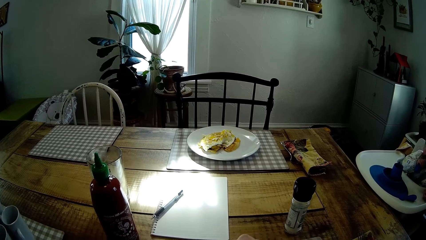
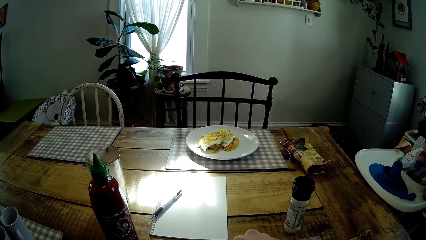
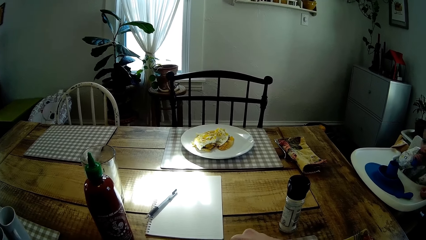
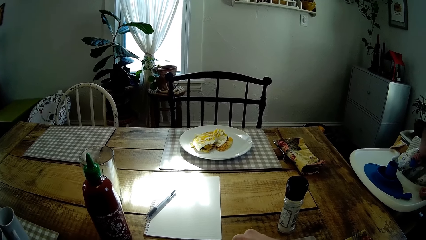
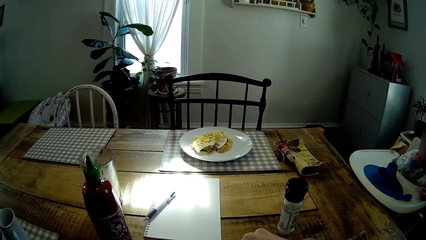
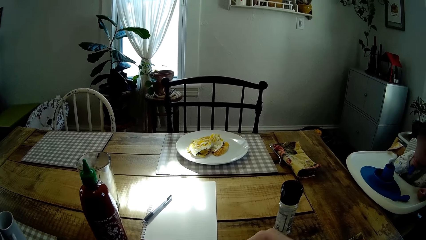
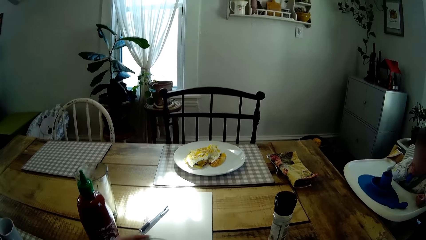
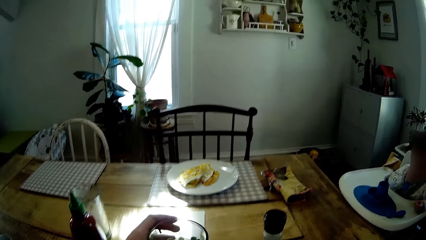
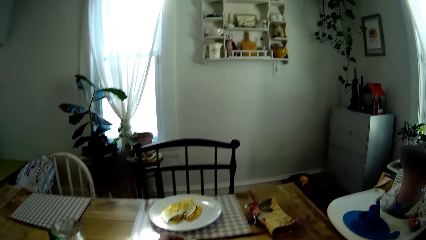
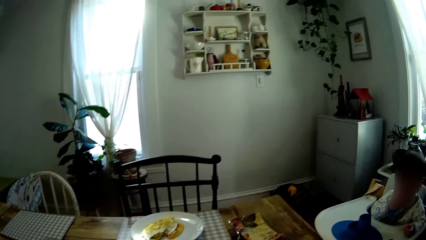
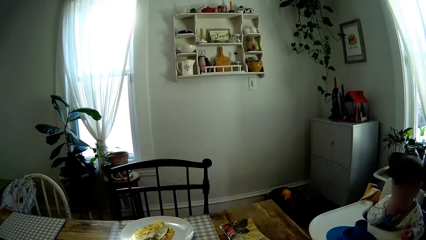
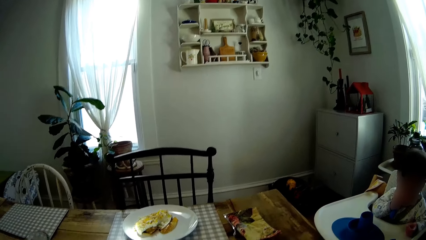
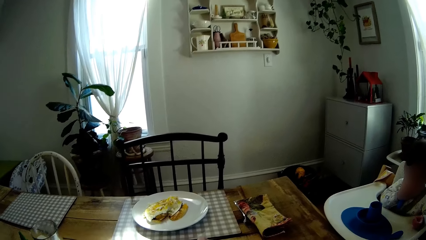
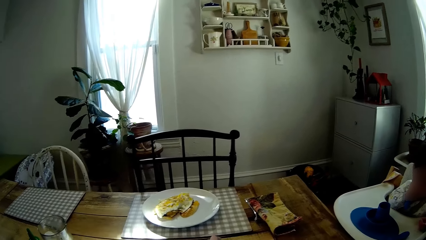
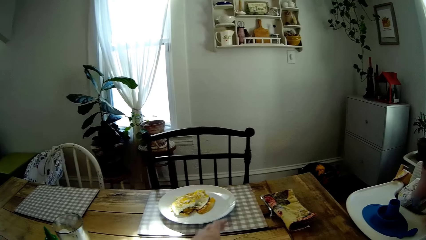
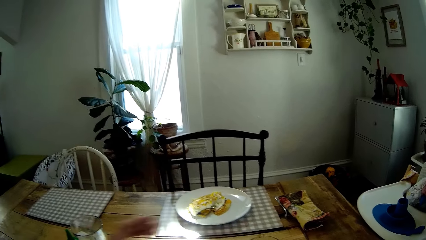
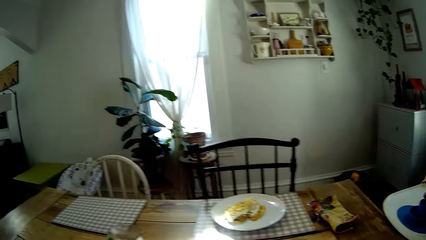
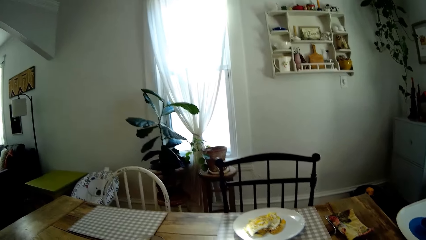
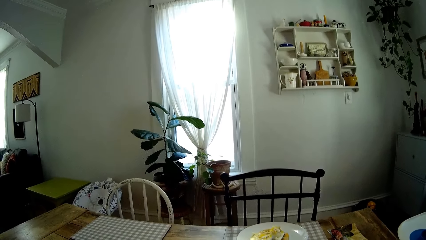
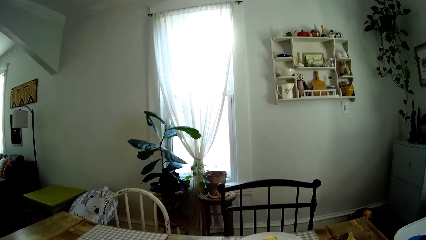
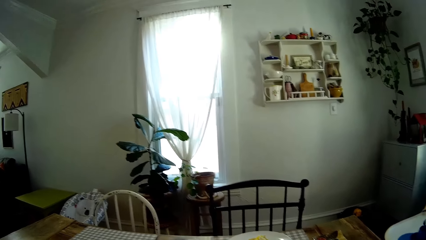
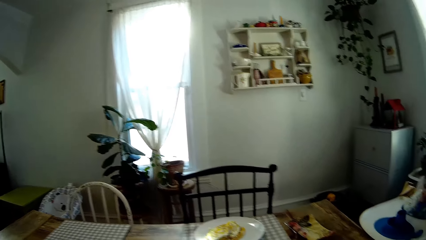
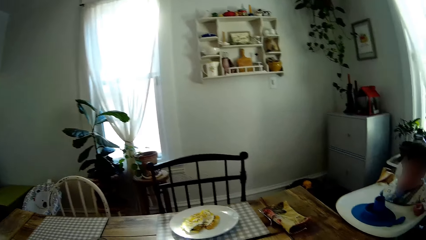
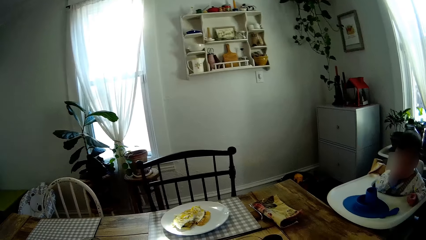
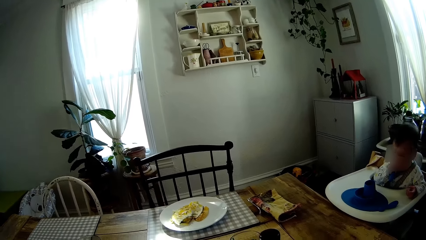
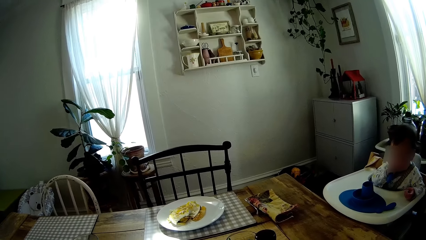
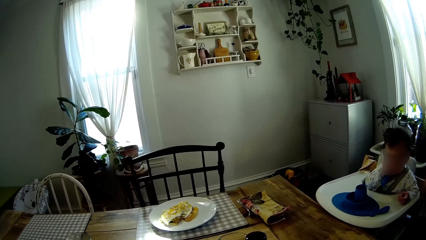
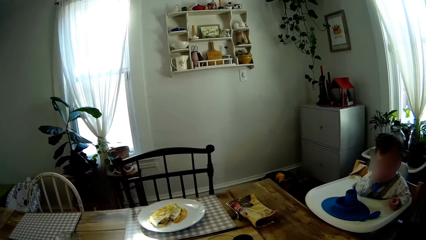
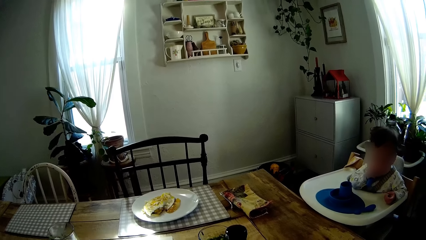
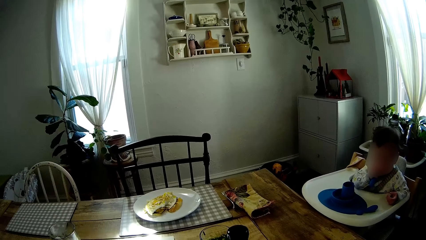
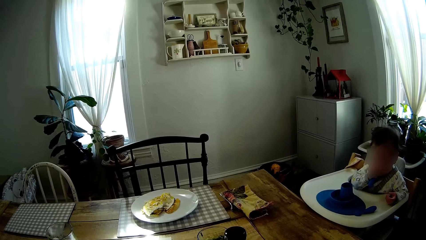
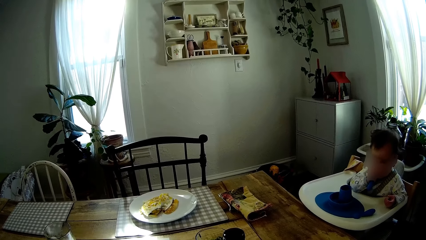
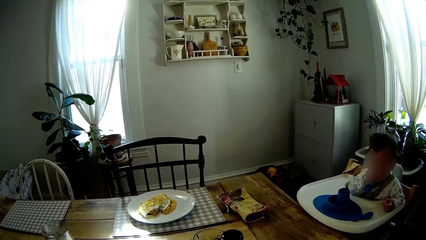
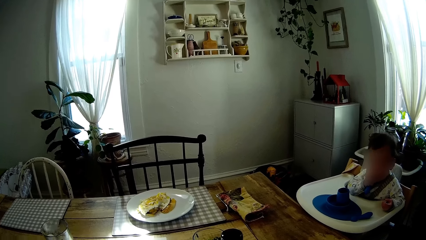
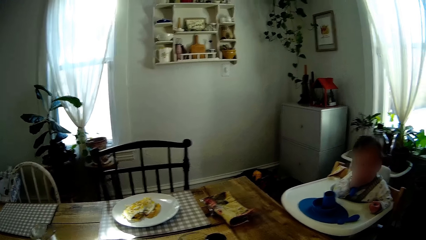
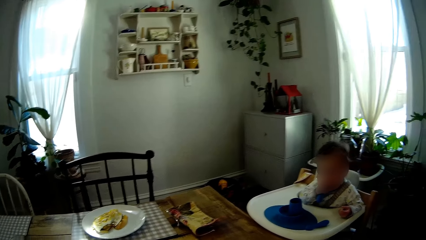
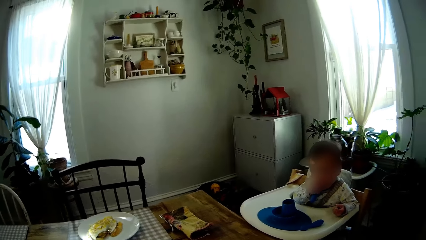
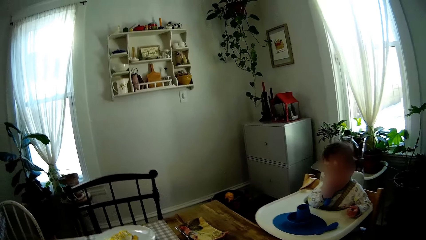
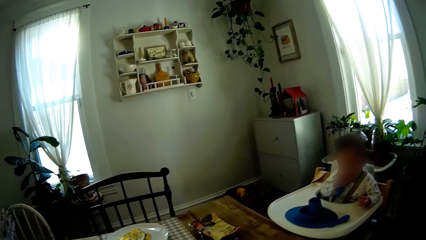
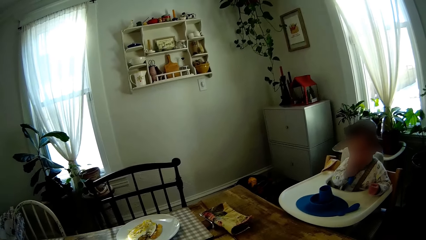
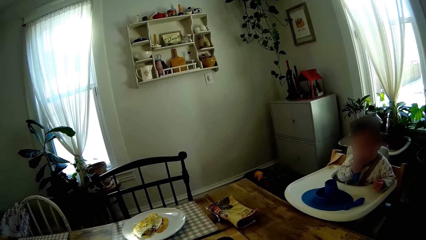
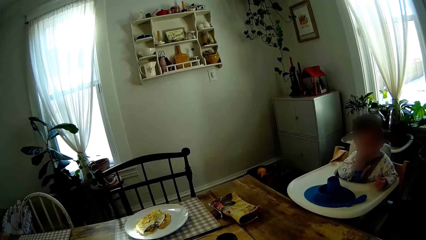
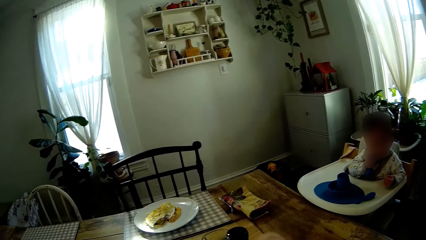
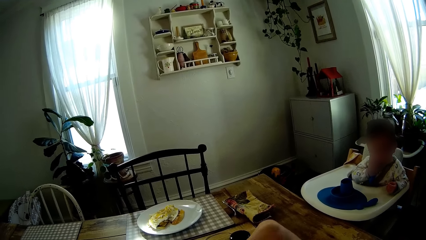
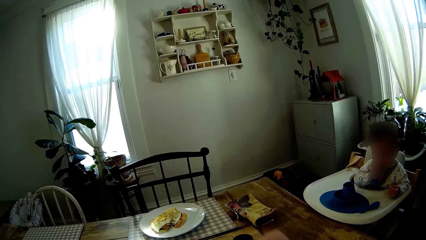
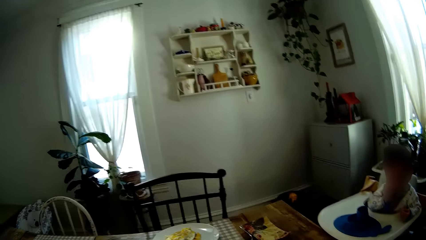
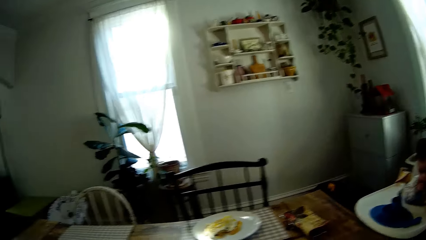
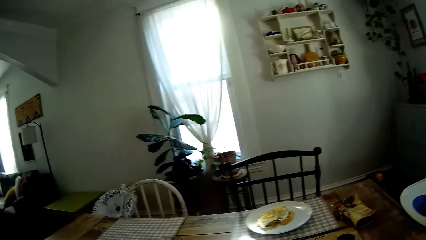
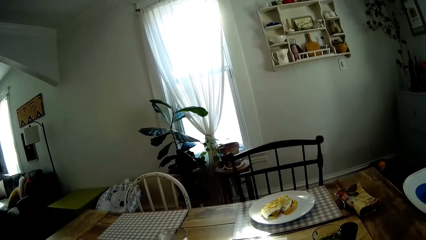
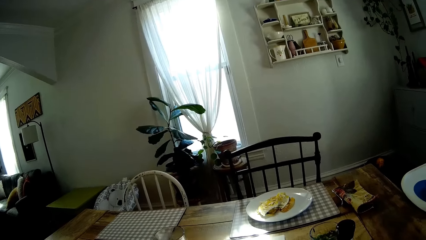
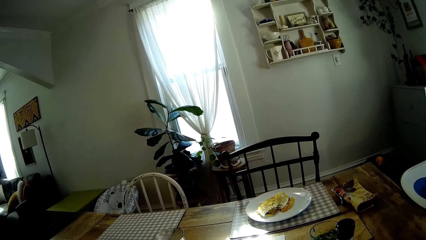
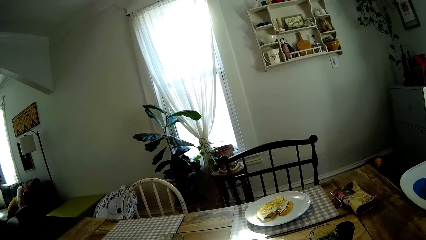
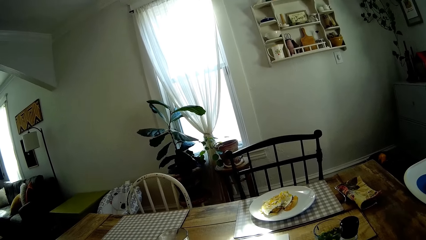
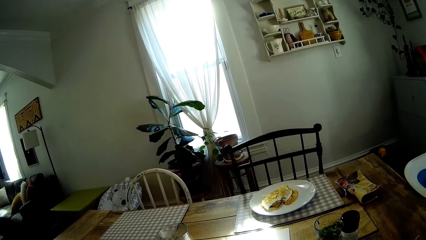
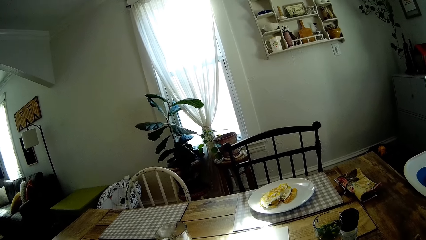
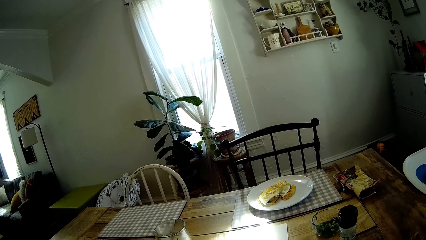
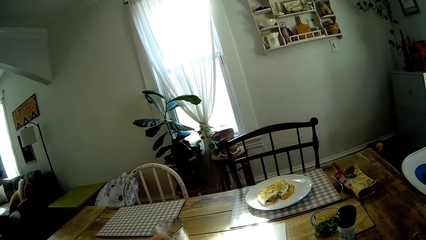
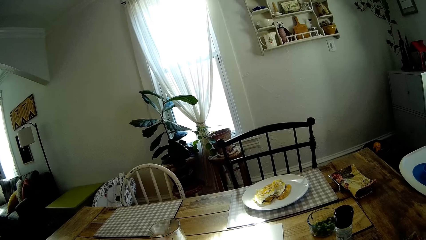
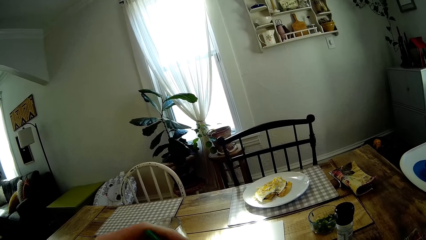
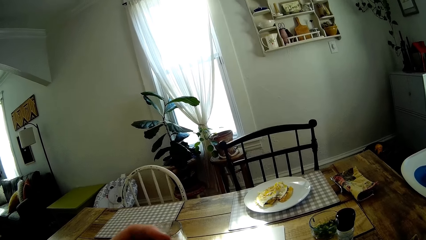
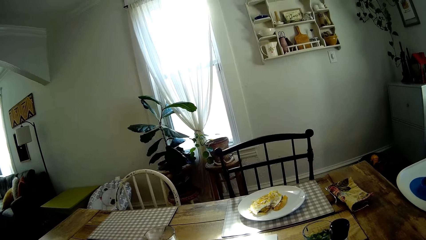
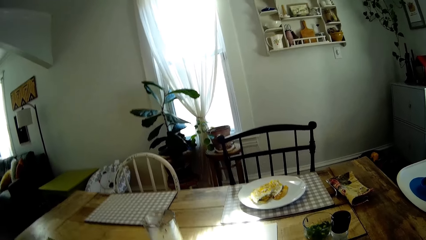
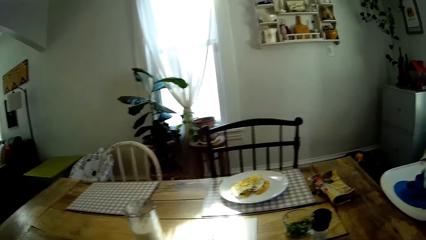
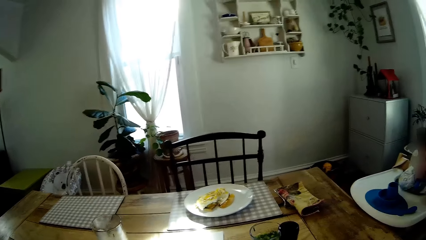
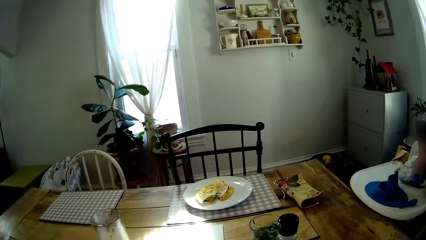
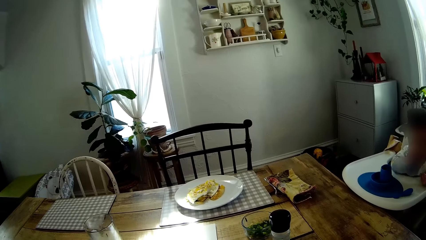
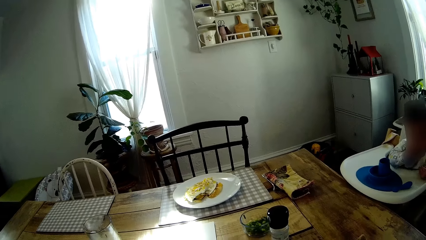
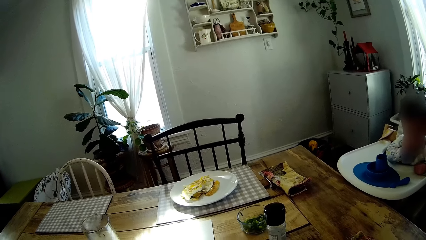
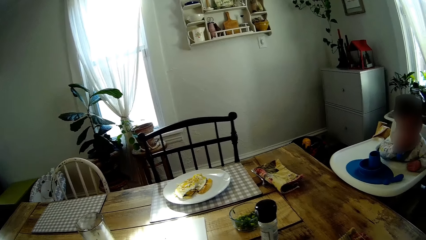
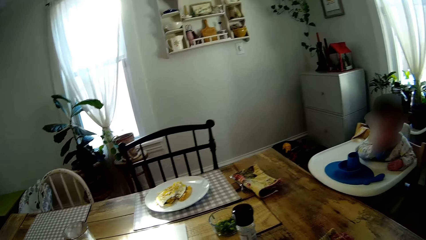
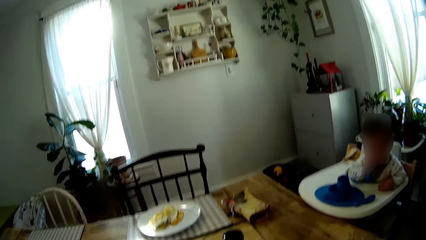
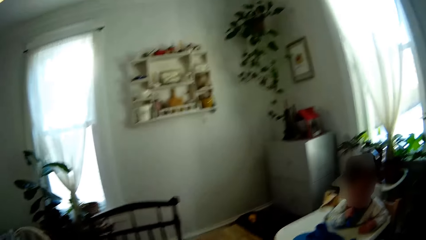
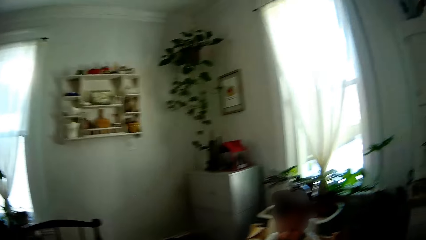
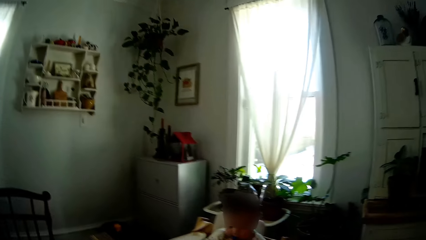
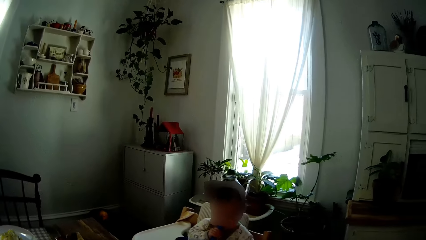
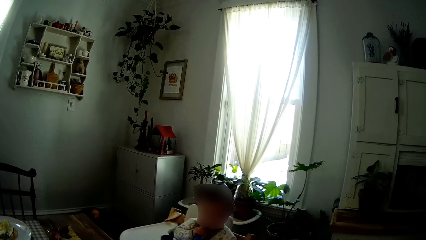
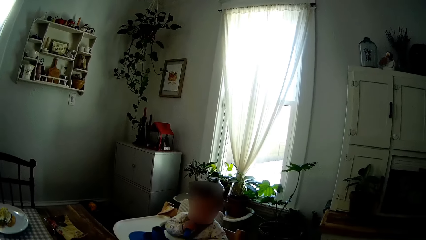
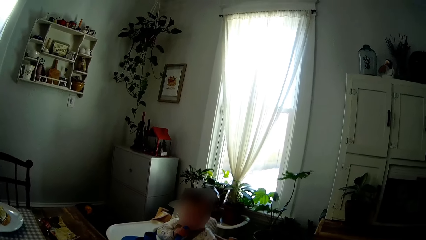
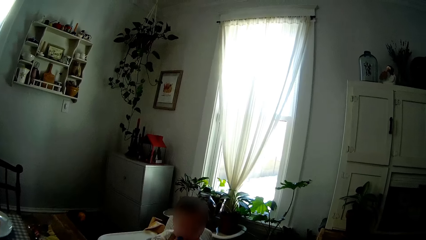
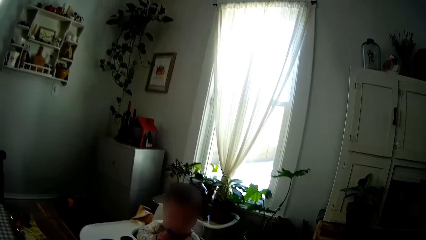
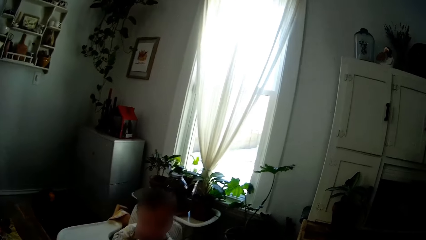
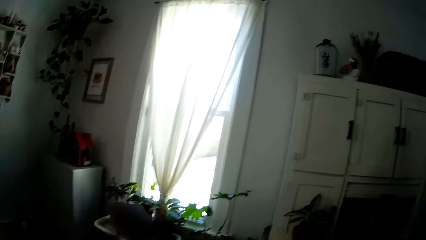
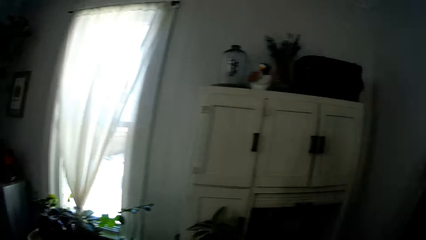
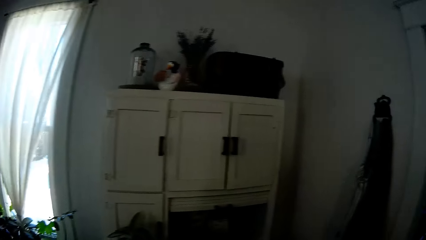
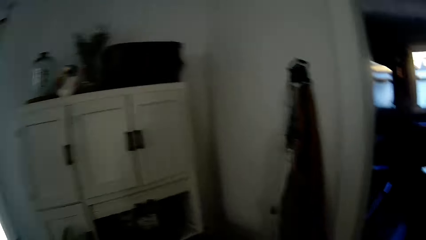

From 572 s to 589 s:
The camera wearer drops the cup of peas on the dining table with her left hand. She moves her hand.
